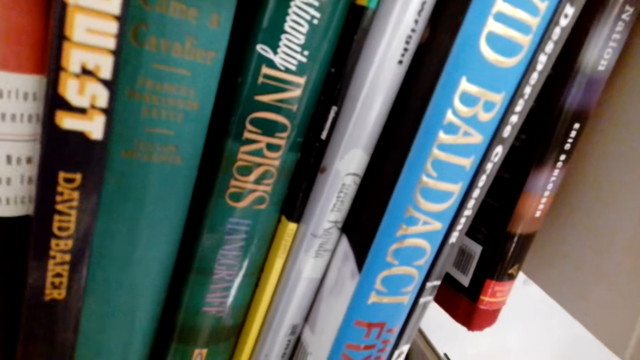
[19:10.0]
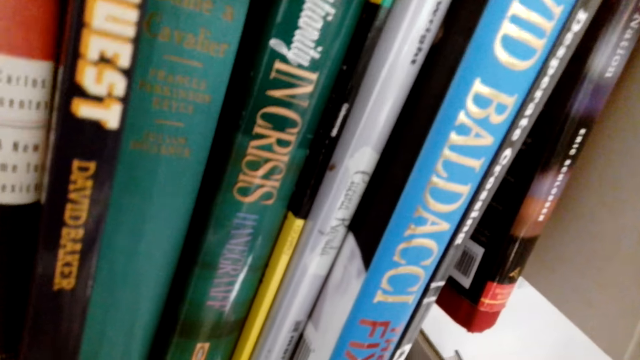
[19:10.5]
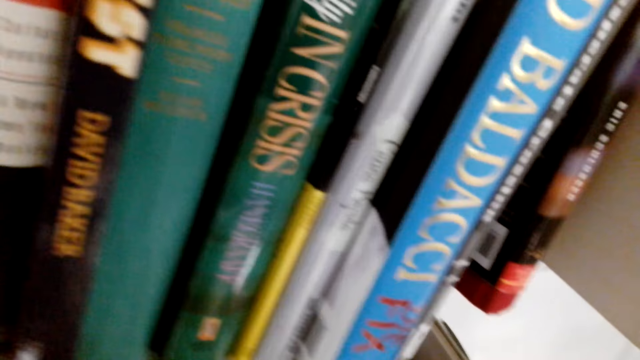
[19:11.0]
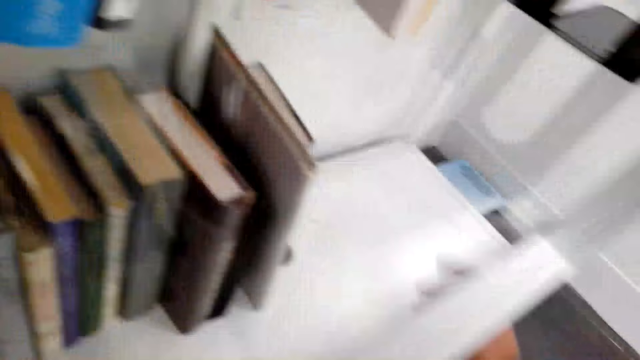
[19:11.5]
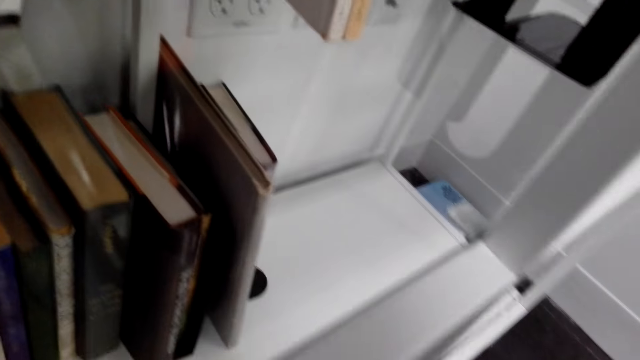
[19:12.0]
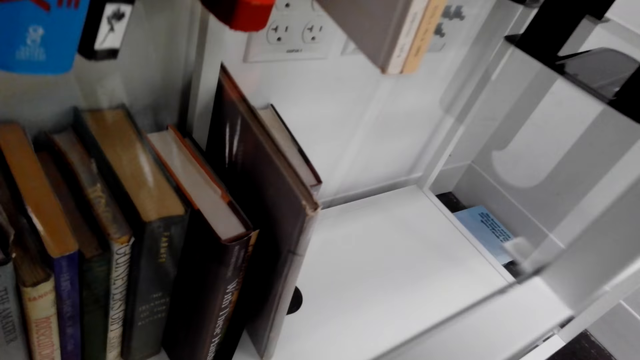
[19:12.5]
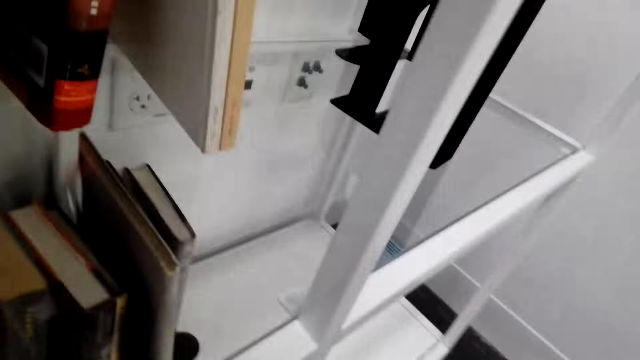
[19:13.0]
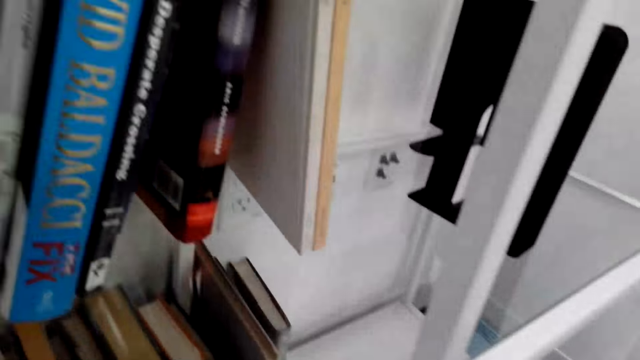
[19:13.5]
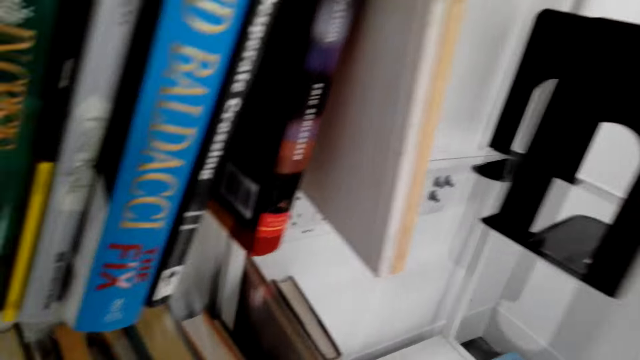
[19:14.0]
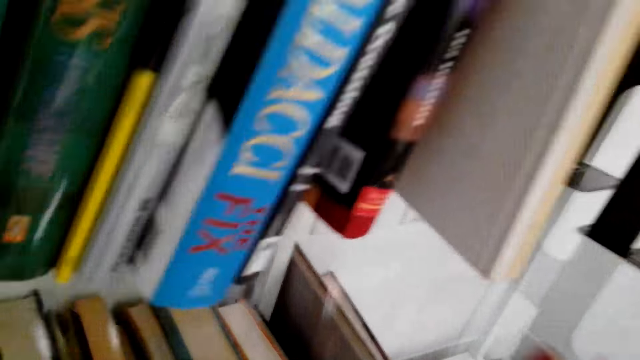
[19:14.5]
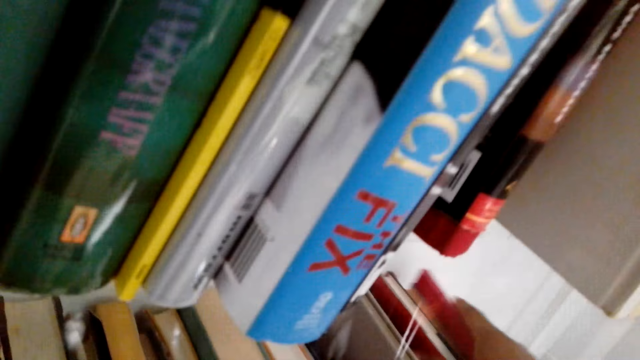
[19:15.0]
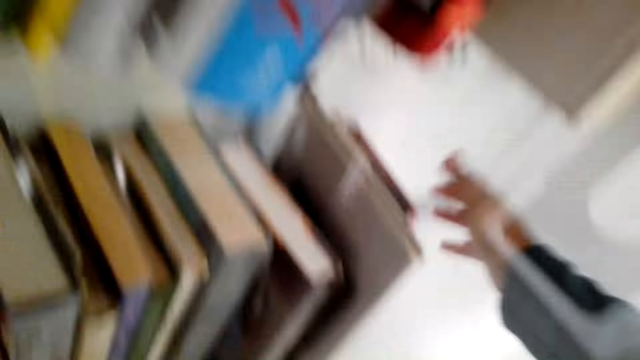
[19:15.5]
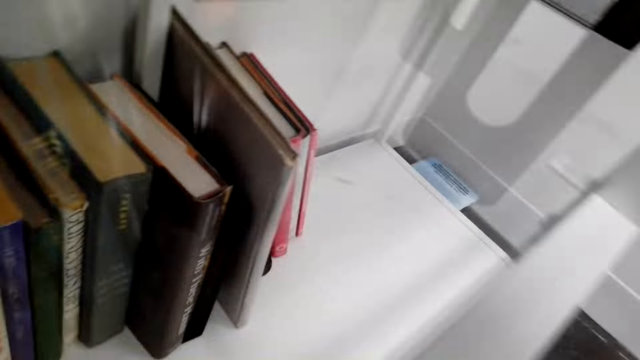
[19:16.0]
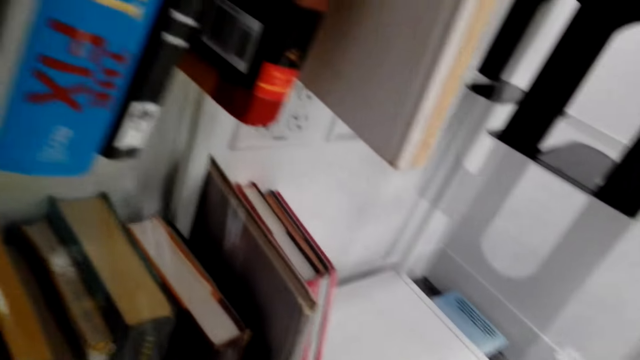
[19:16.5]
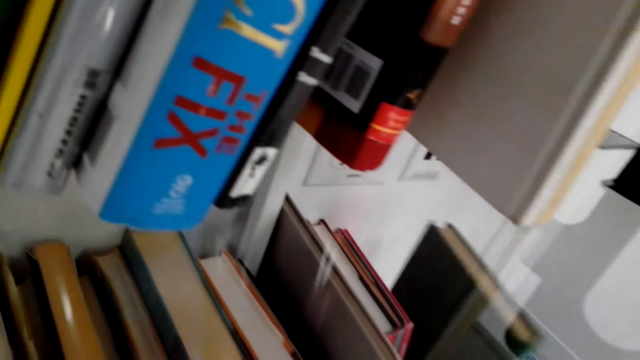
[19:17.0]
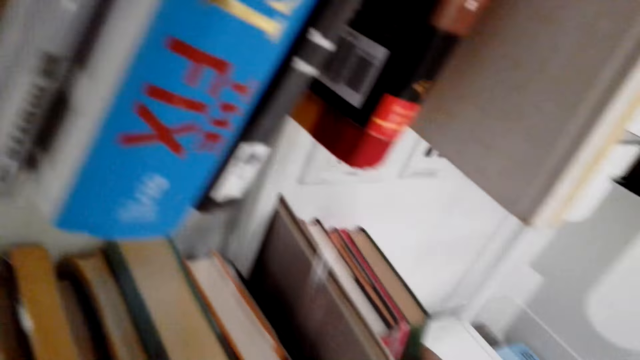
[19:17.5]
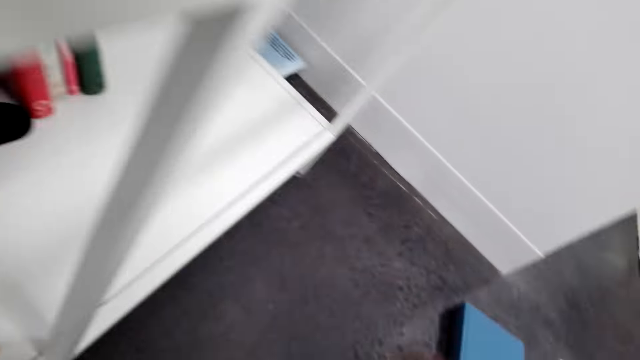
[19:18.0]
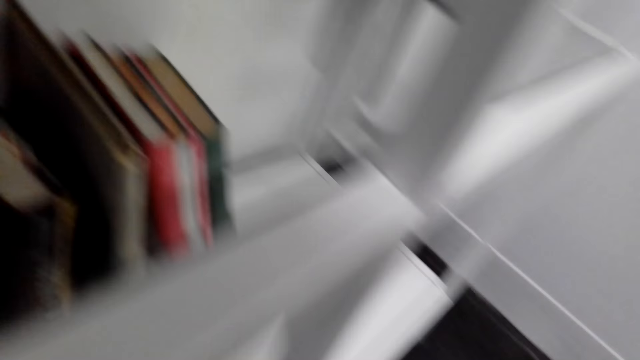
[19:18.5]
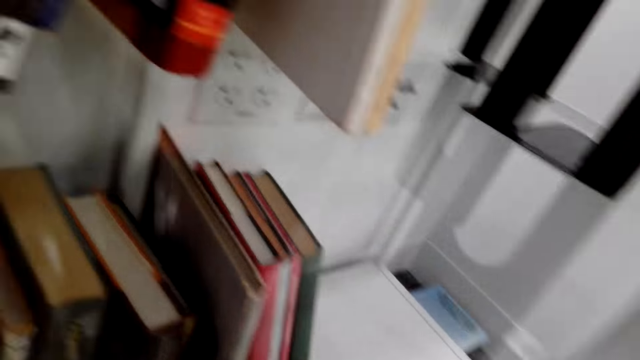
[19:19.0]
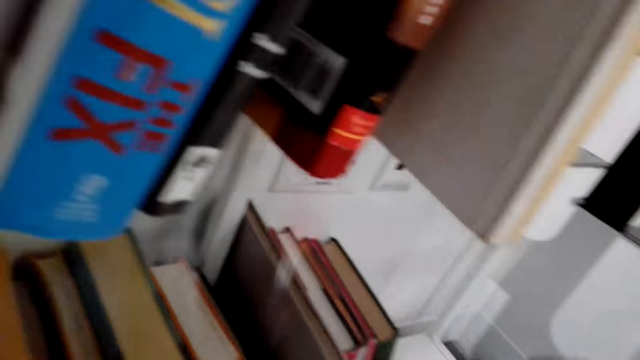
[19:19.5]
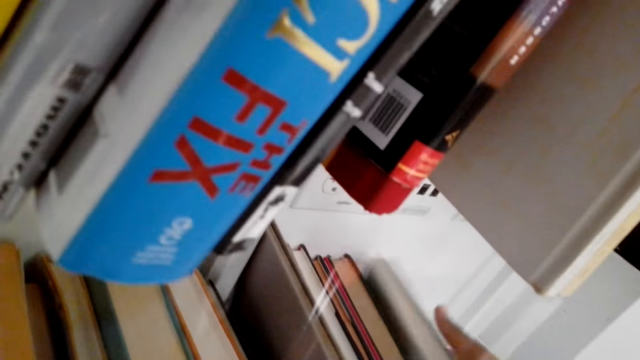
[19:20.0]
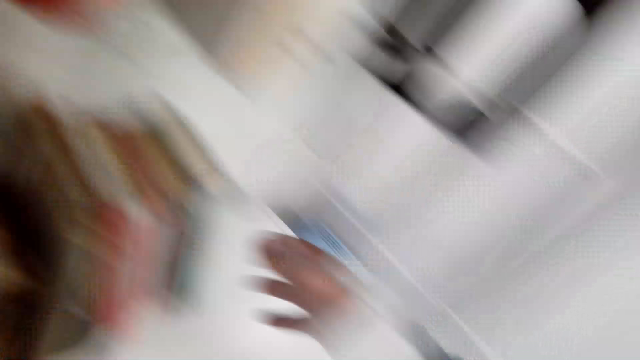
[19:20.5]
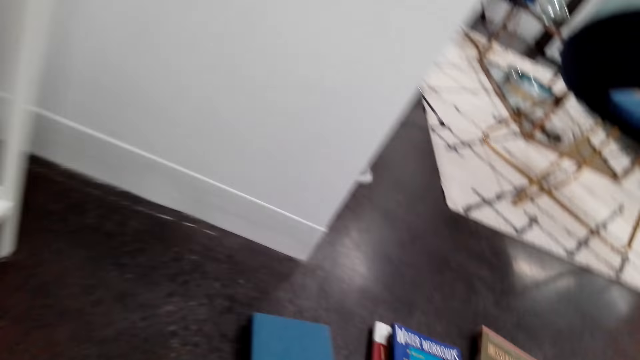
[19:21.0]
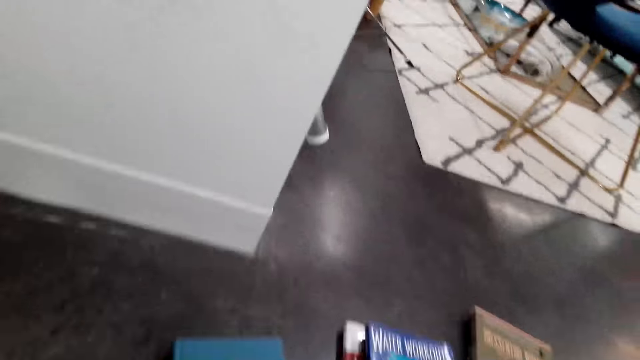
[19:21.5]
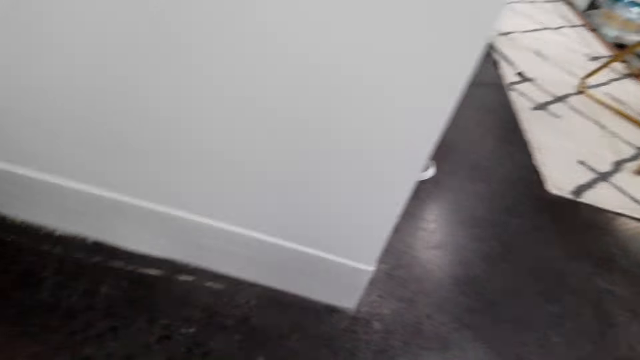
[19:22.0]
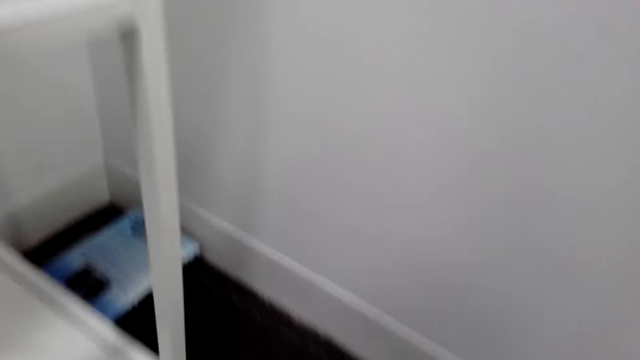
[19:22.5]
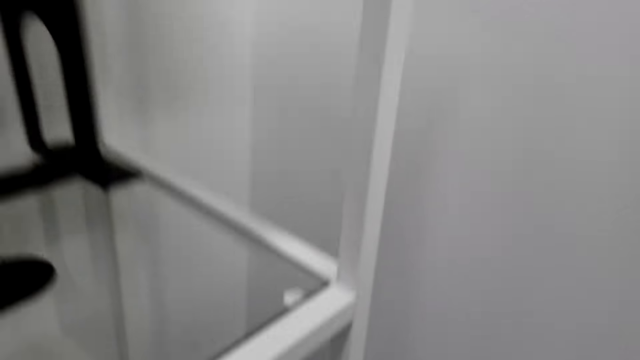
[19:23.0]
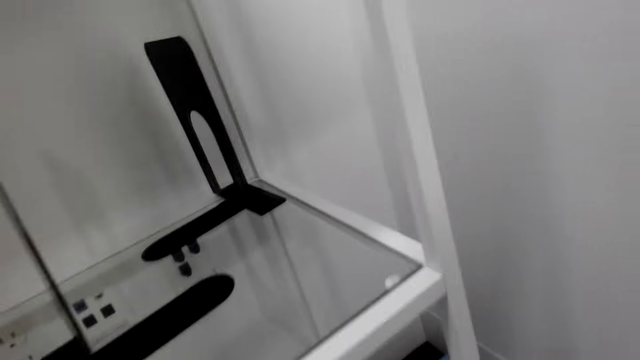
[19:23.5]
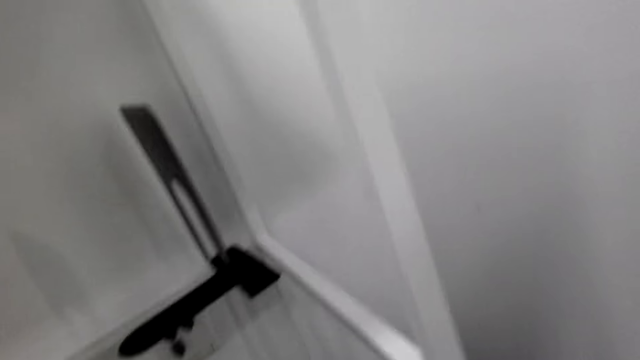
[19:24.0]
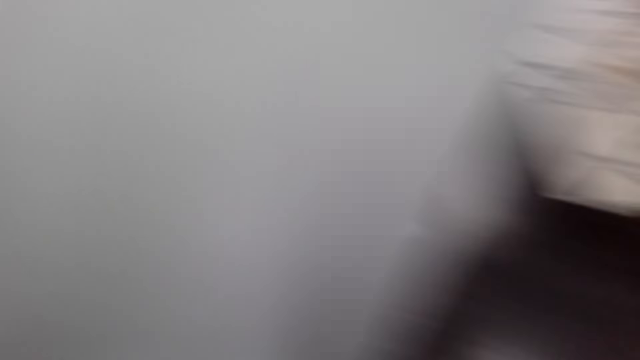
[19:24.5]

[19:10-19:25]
The camera wearer puts more books on the bookshelf. They pause. They move a hand down and arrange the books on the shelf. They look around. They put more books on the bookshelf. They pause. They move a hand down and arrange the books on the shelf. They put more books on the bookshelf. They move a hand down and arrange the books on the shelf. They pause. They put more books on the bookshelf. They move a hand down and arrange the books on the shelf. They pick a book from the floor. They look down. They place the book on the bookshelf. They move to the shelf.

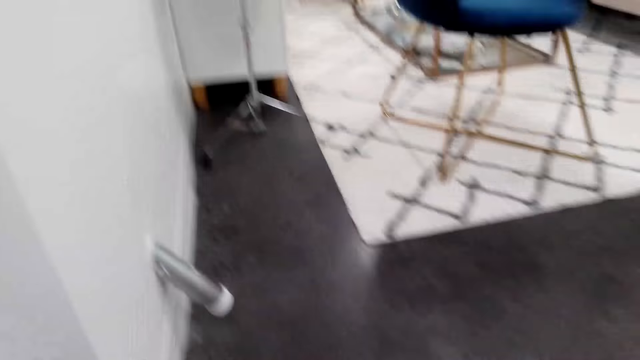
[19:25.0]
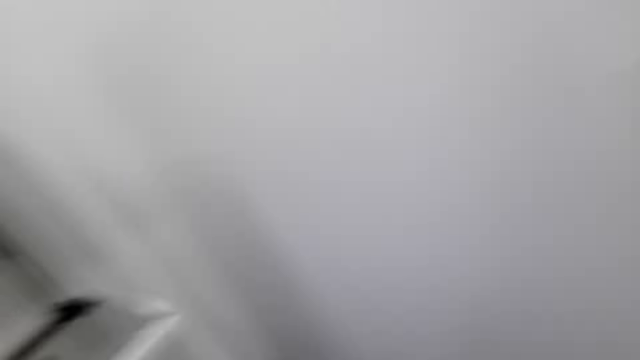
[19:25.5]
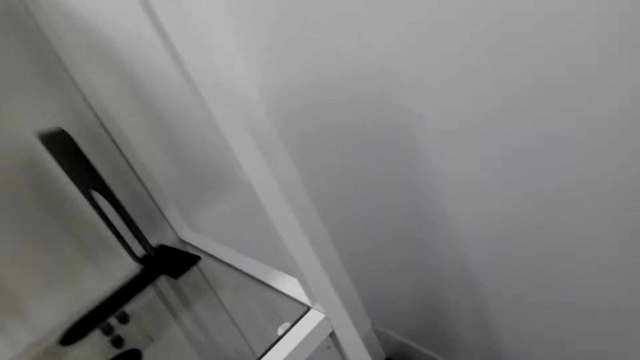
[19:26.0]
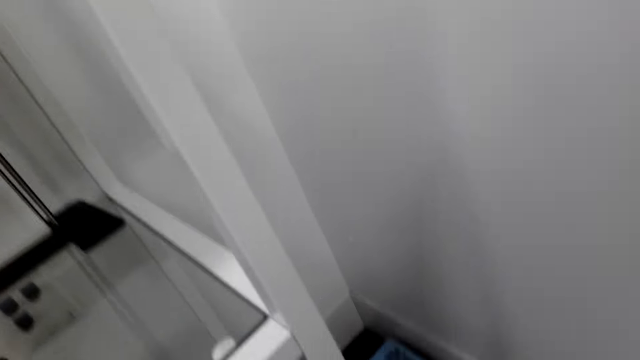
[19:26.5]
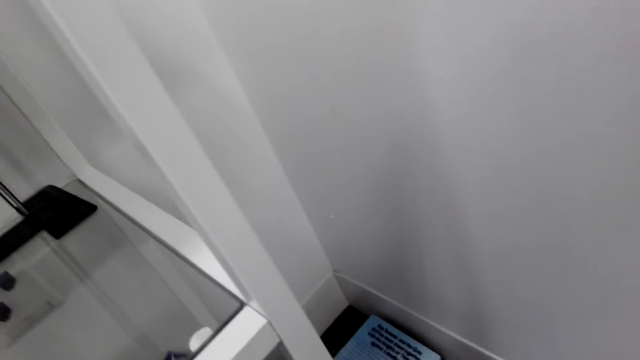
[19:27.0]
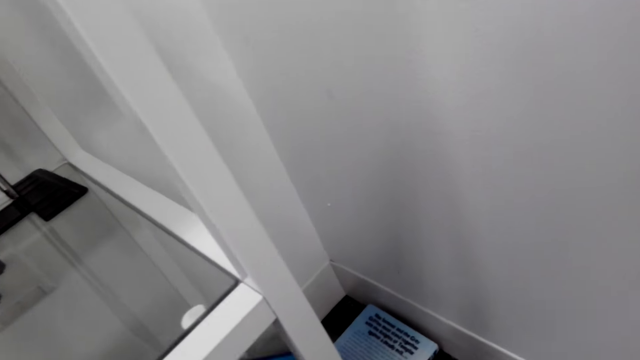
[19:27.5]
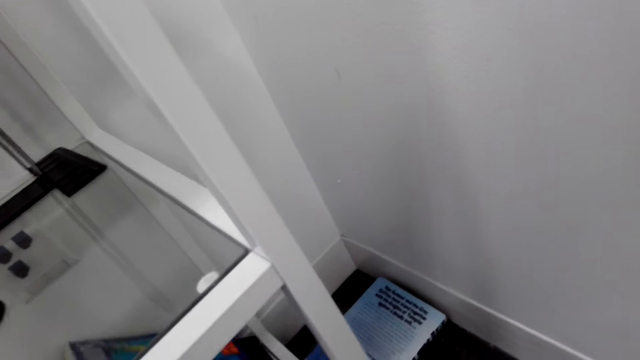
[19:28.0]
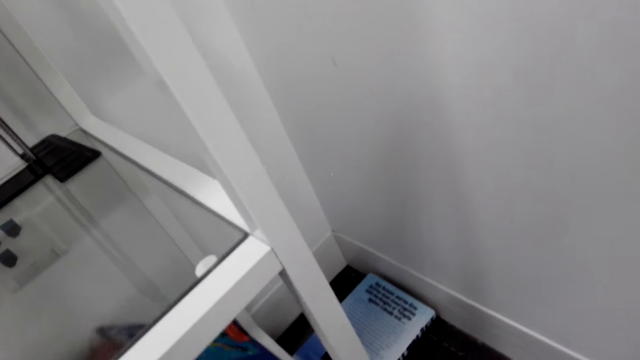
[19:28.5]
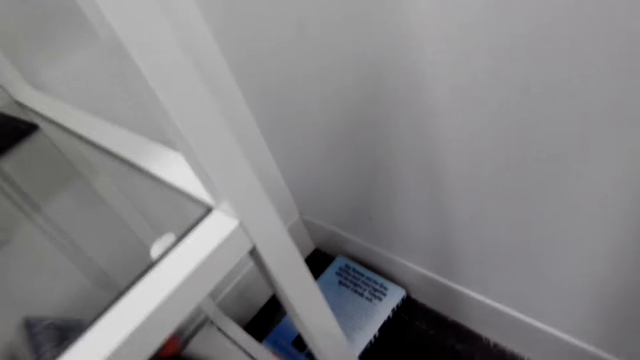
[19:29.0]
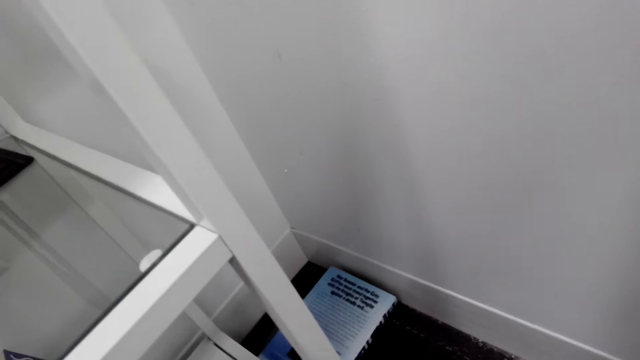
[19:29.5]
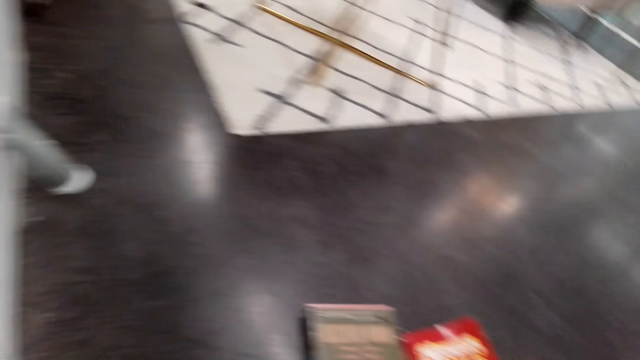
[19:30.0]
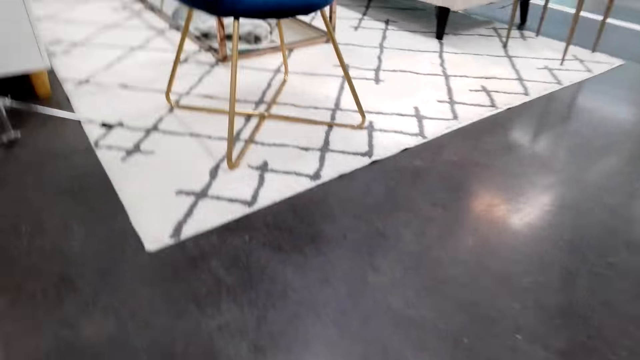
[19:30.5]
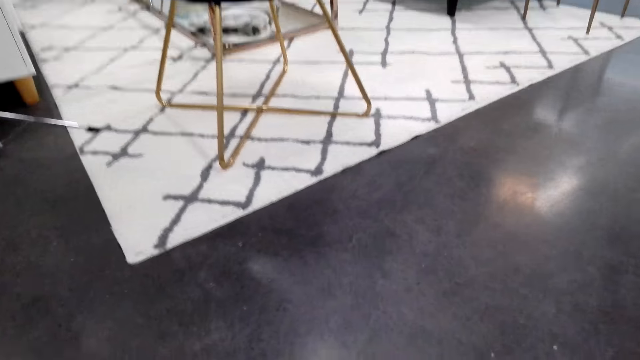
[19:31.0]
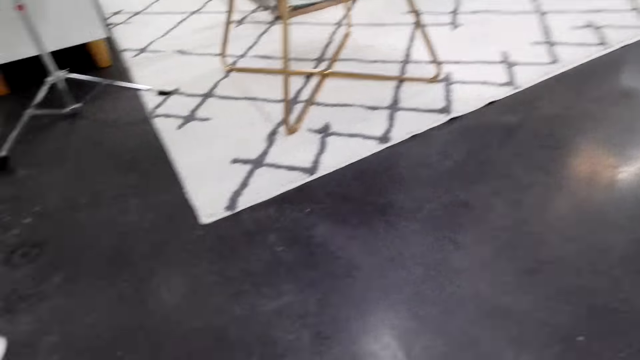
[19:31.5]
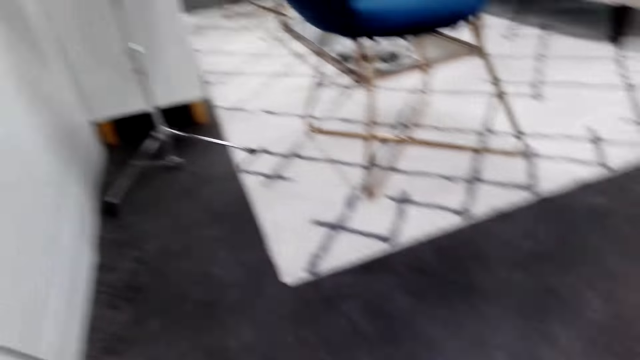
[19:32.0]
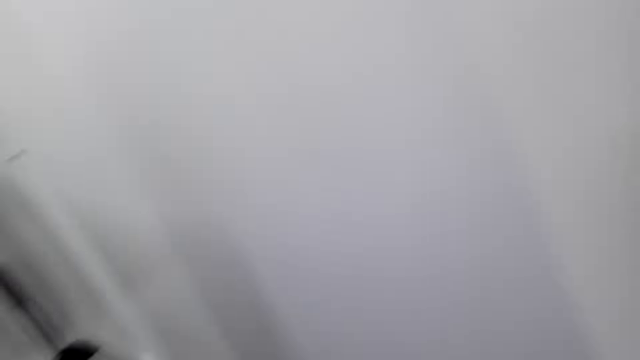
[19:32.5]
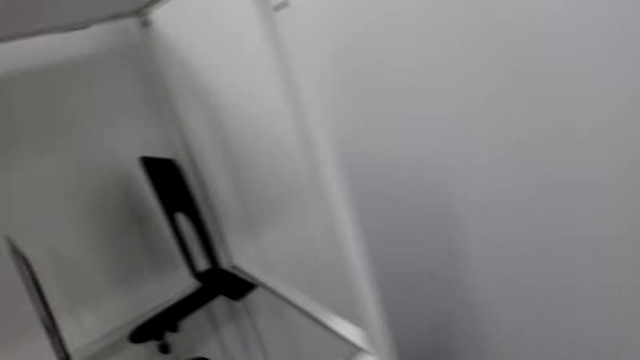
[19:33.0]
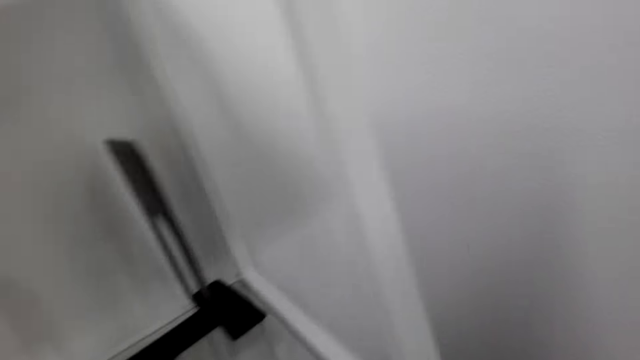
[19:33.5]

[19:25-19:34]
The camera wearer looks at the bookshelf. They look around. They put more books on the bookshelf. They arrange books on the shelf. They pick up more books. They turn around. They turn to the shelf and lift the book up.
